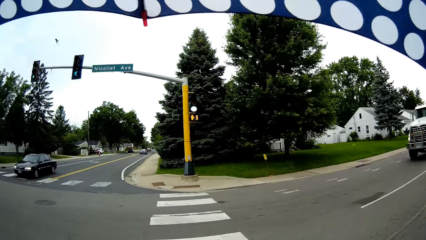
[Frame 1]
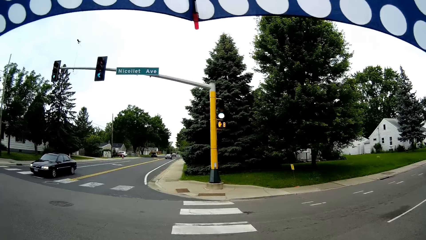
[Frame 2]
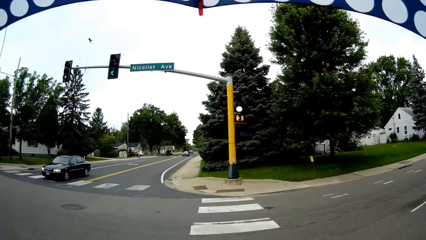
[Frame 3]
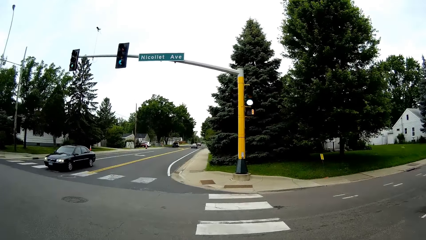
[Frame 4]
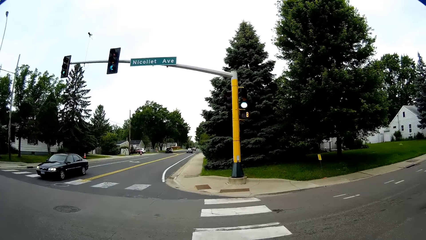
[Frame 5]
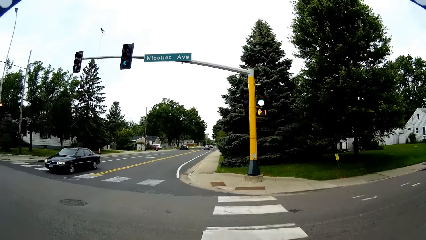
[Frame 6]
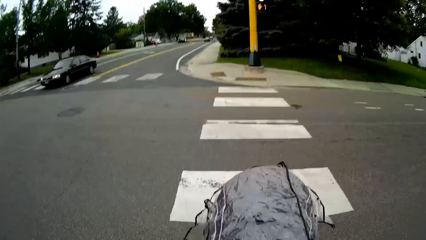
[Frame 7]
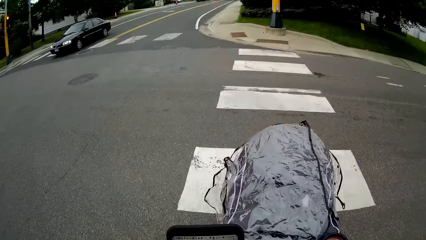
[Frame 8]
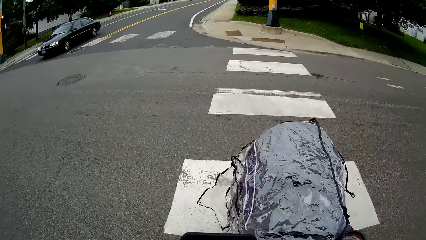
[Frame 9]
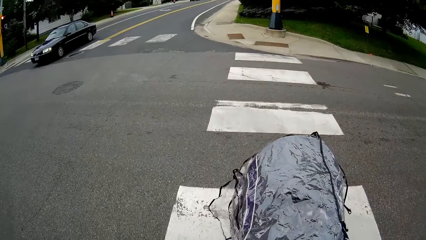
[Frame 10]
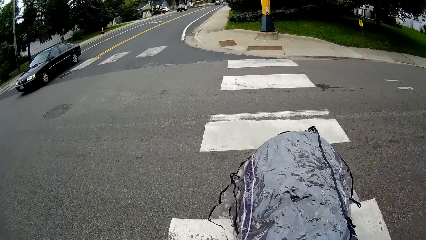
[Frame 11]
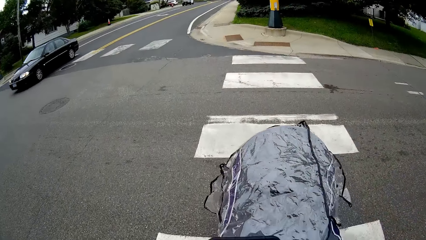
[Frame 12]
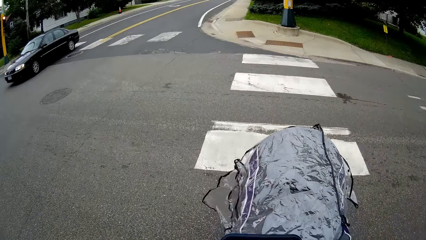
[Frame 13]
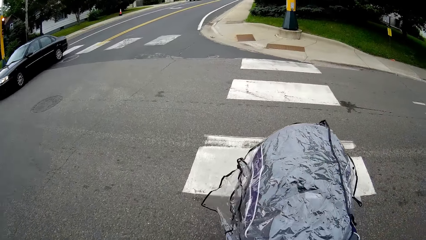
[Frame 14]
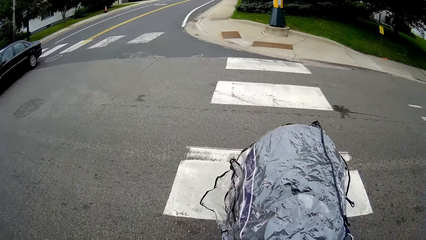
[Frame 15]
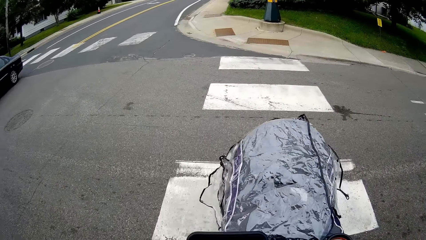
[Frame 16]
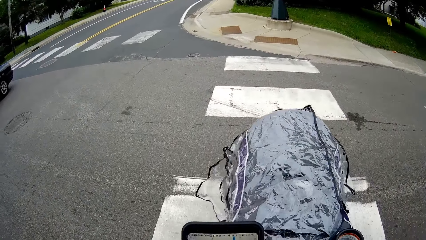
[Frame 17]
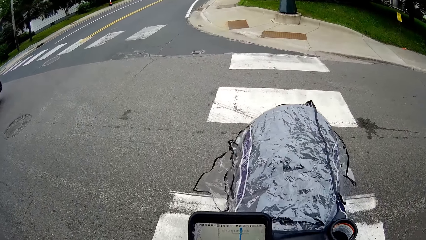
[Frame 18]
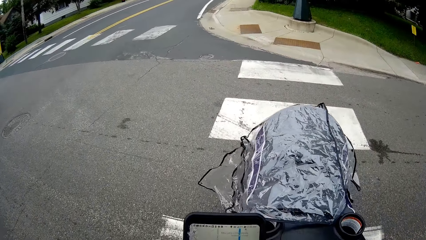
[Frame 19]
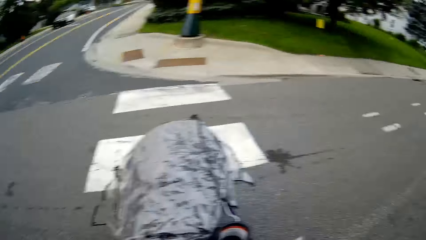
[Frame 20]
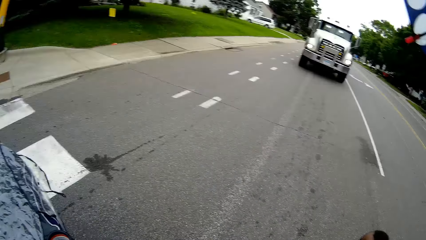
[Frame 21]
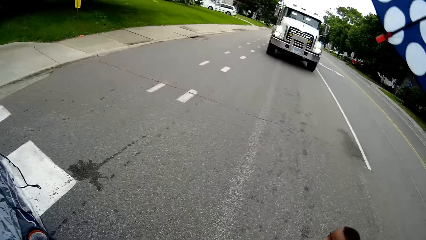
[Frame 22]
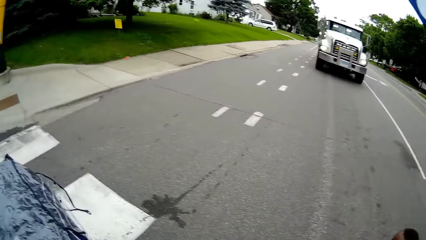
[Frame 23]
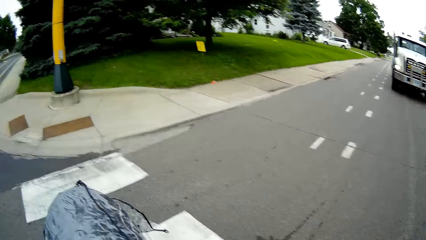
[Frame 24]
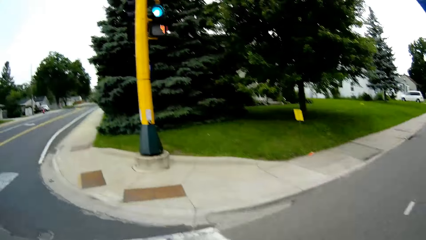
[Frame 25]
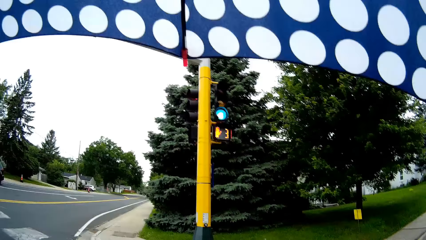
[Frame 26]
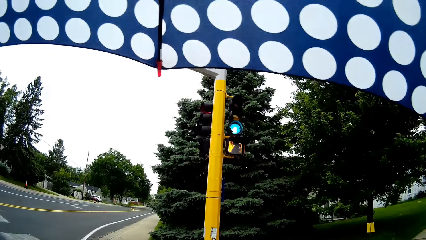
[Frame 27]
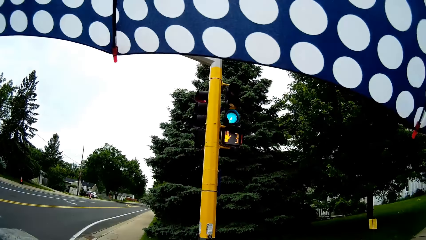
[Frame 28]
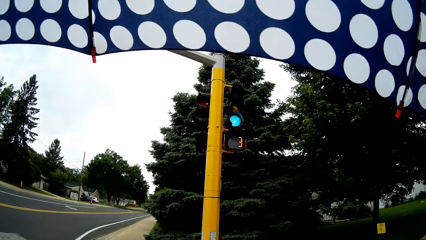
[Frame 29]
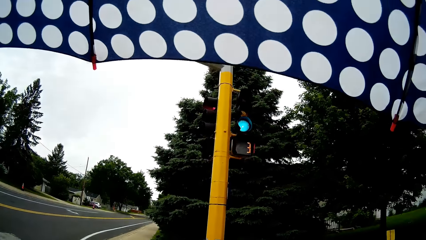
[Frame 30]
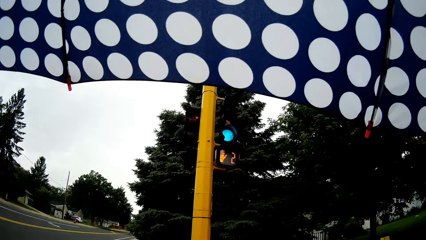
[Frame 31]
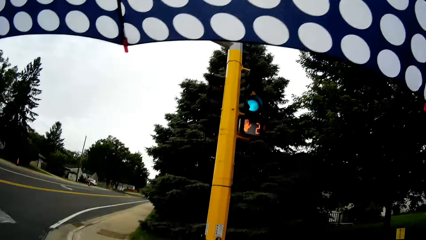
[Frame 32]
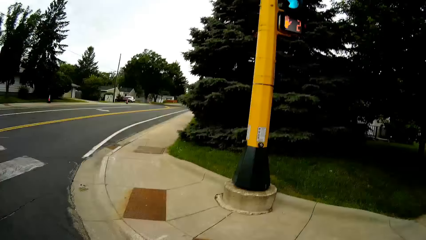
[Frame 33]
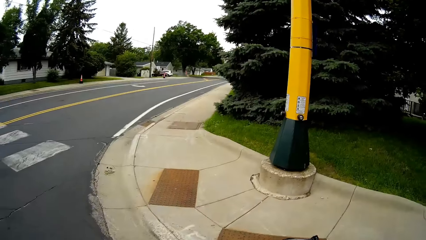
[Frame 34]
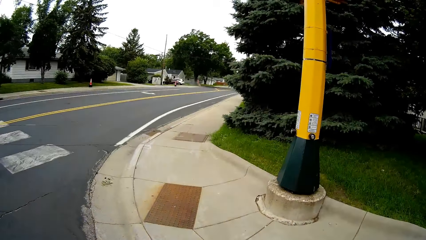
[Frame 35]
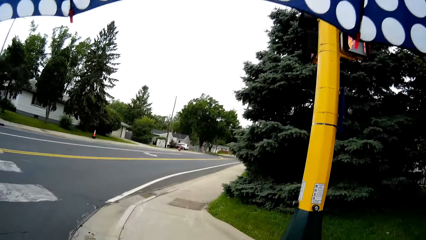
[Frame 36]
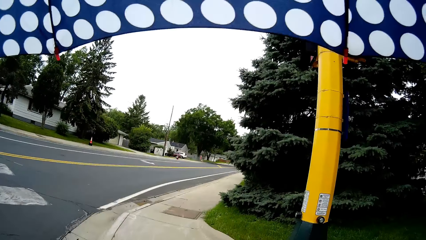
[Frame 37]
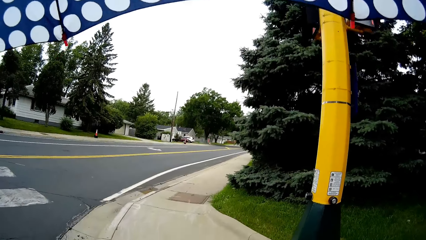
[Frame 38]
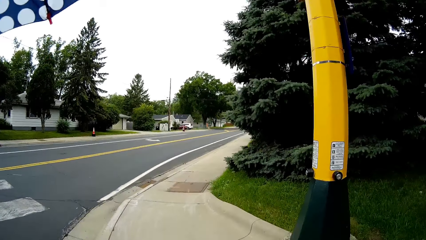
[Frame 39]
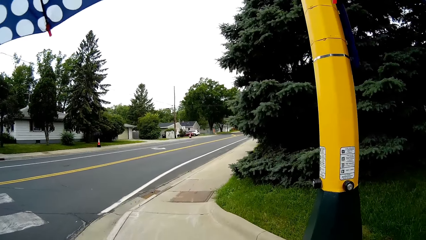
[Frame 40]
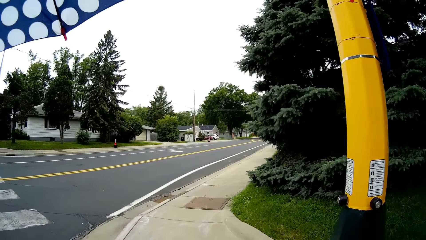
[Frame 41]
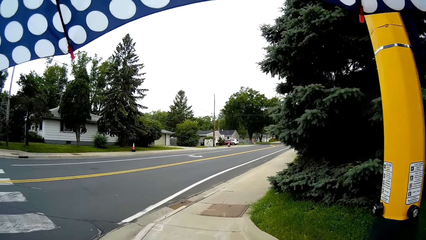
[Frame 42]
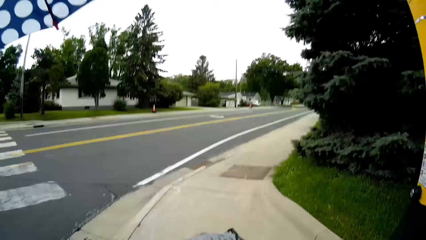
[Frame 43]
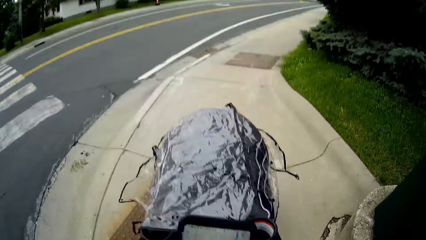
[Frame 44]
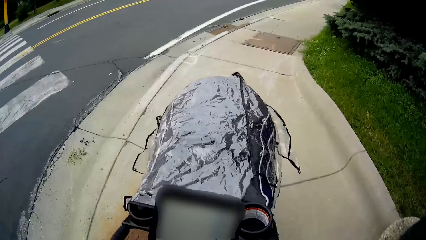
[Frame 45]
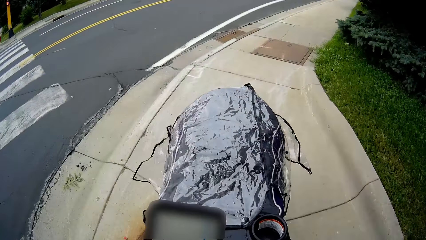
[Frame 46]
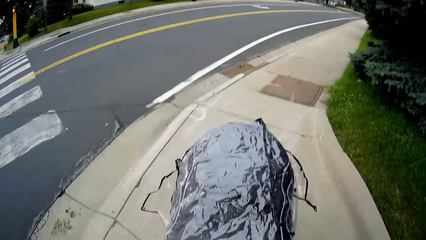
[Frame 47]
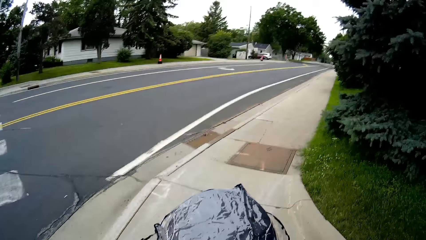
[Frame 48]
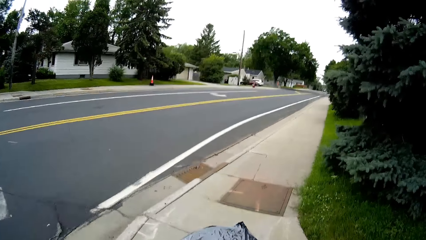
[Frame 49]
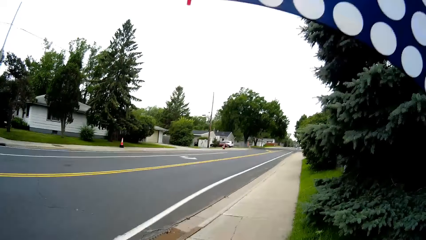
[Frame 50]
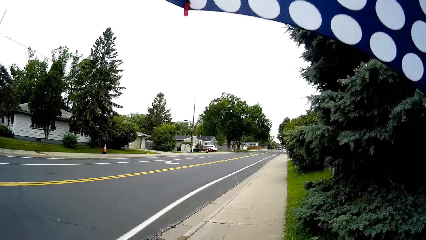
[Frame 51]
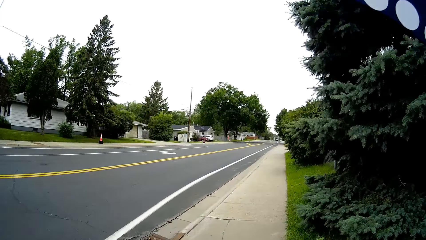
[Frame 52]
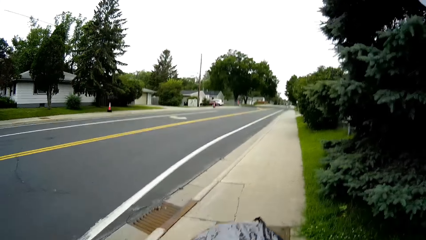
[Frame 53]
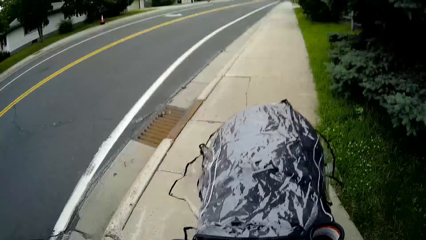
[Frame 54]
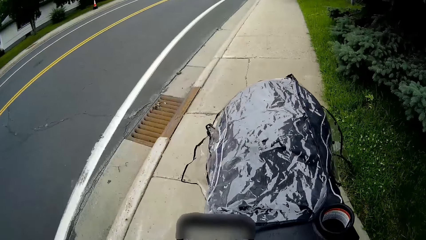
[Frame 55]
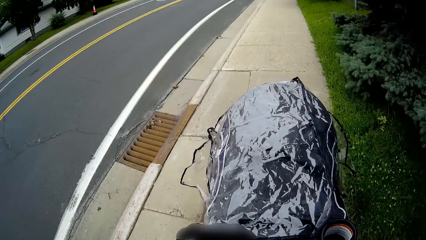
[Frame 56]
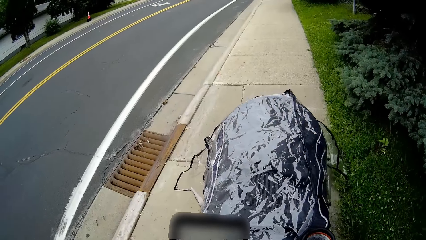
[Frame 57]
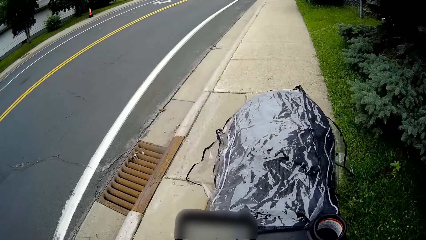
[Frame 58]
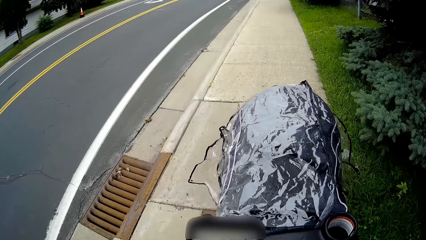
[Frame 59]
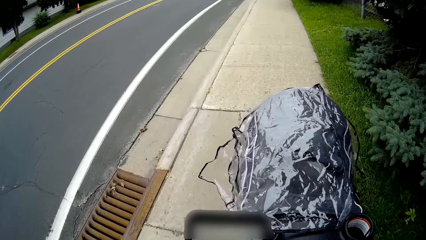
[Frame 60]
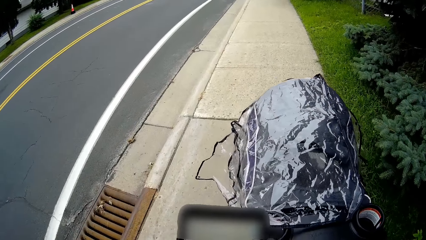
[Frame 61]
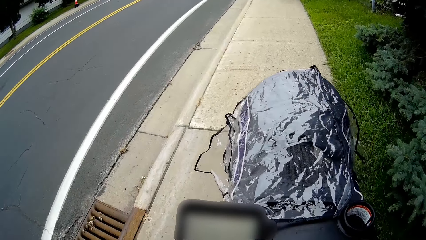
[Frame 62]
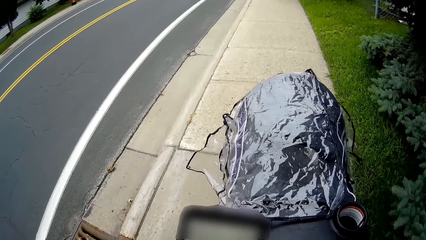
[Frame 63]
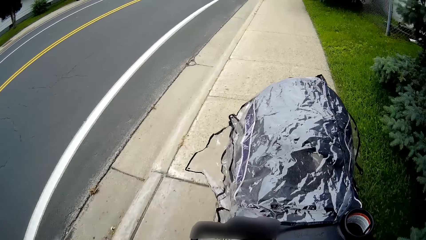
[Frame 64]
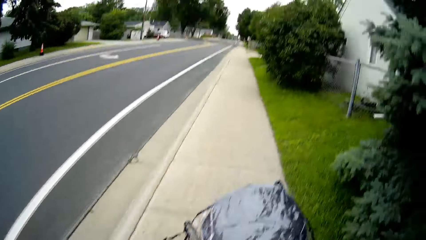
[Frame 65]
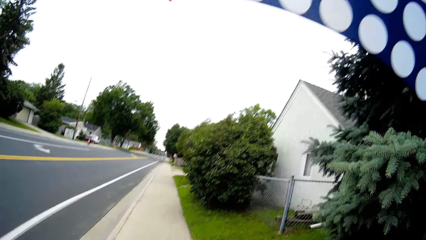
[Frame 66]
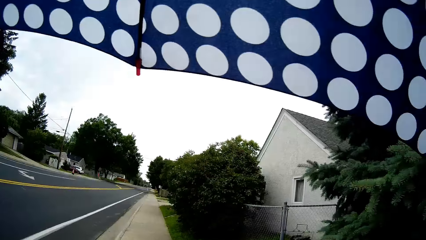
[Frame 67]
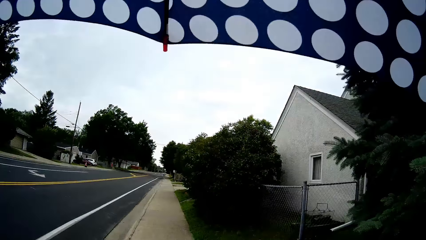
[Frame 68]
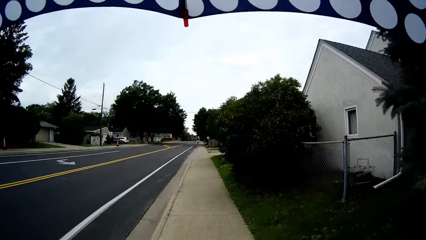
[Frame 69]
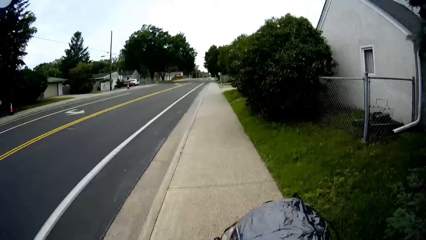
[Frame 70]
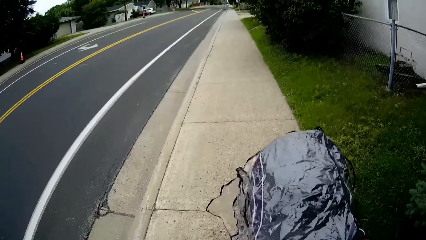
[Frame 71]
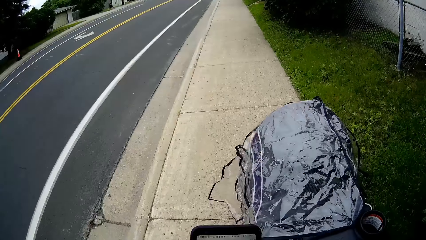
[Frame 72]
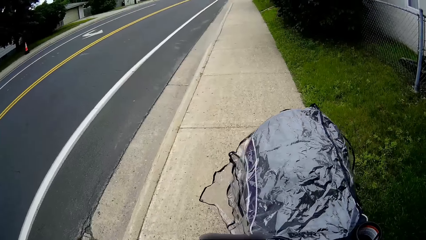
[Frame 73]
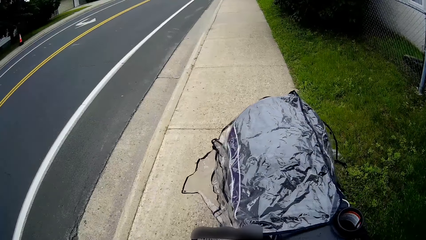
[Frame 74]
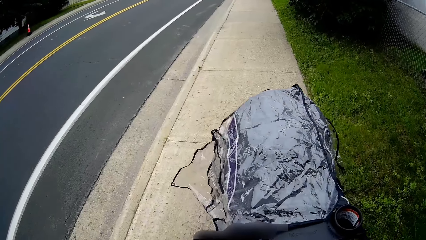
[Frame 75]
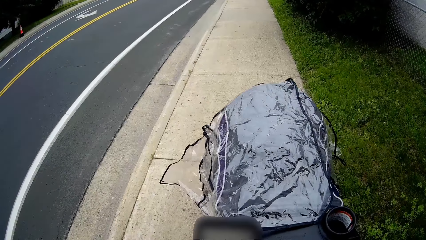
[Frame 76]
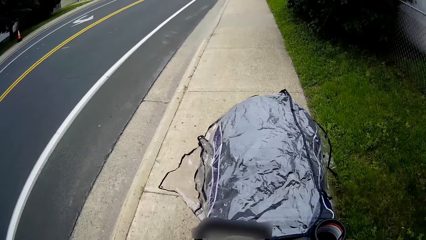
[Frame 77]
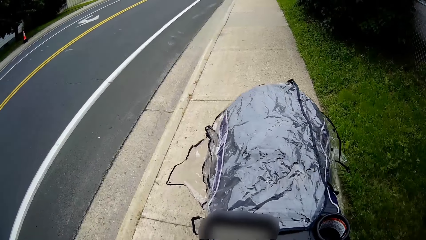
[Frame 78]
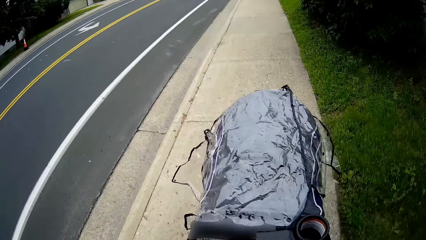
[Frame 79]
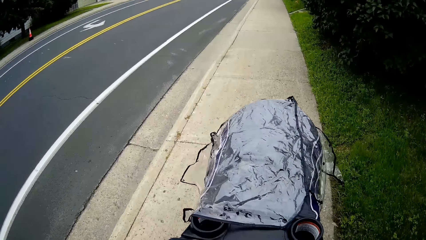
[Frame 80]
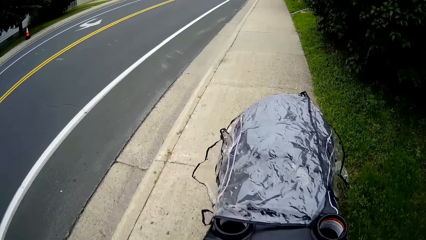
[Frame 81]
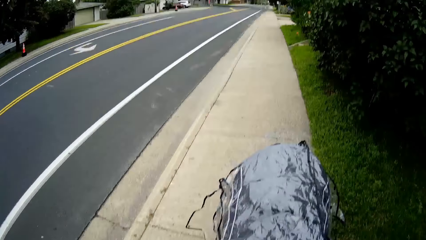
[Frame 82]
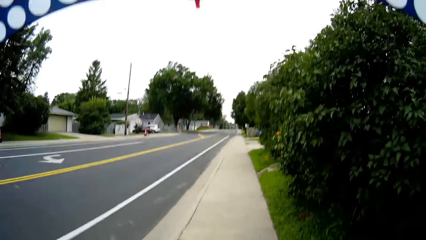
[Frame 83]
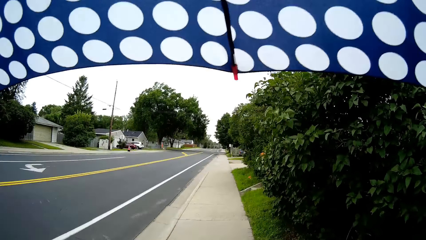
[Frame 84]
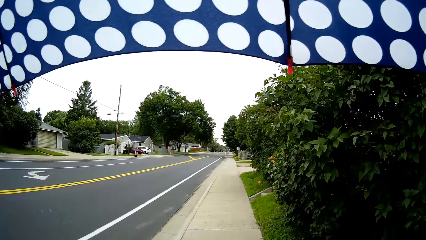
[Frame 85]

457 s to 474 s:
A black car drives past the camera wearer on the road. The camera wearer walks on the sidewalk. She pushes the baby in the stroller on the sidewalk with her right hand.
